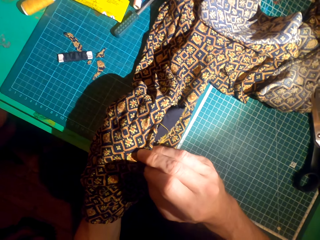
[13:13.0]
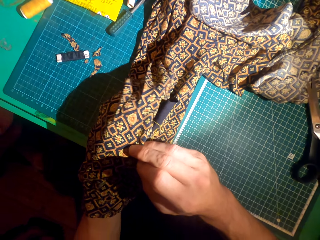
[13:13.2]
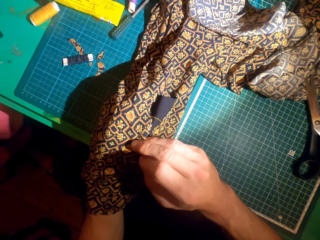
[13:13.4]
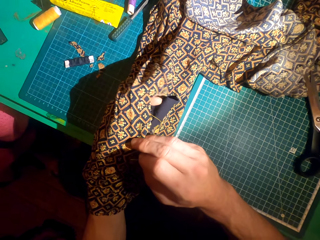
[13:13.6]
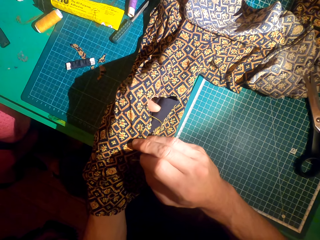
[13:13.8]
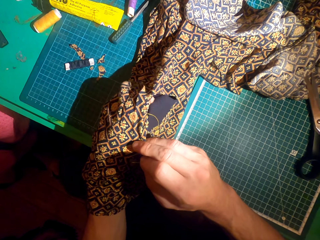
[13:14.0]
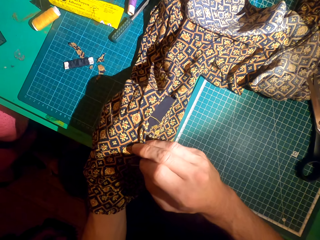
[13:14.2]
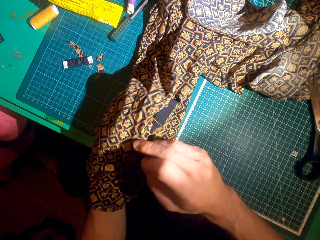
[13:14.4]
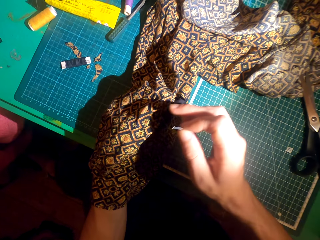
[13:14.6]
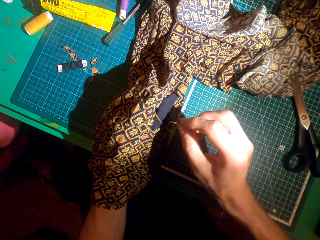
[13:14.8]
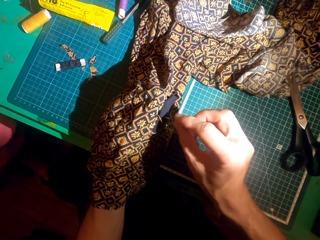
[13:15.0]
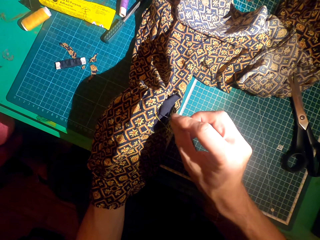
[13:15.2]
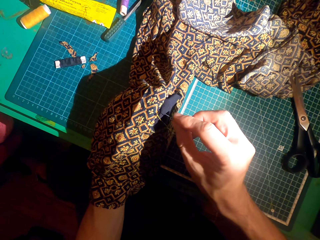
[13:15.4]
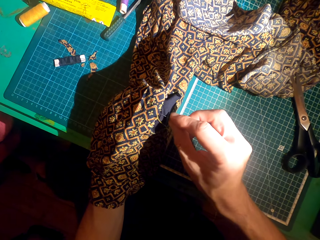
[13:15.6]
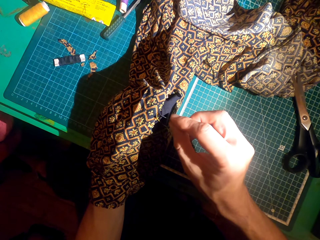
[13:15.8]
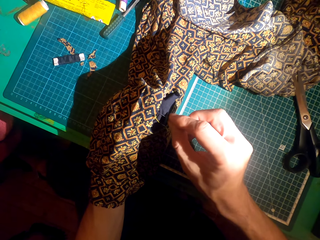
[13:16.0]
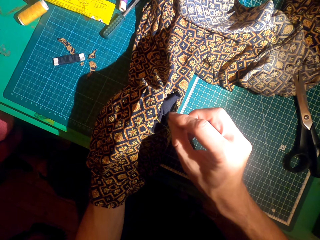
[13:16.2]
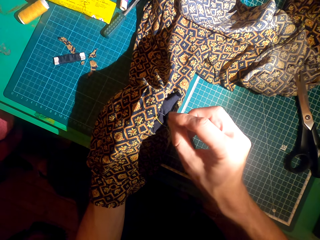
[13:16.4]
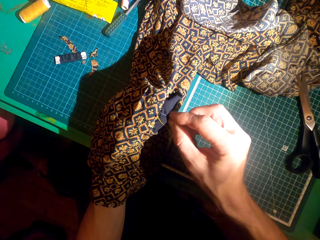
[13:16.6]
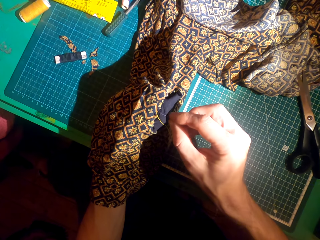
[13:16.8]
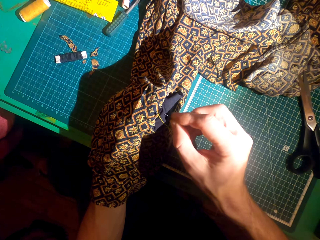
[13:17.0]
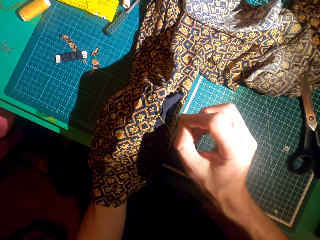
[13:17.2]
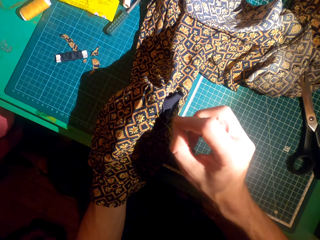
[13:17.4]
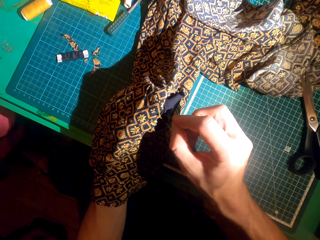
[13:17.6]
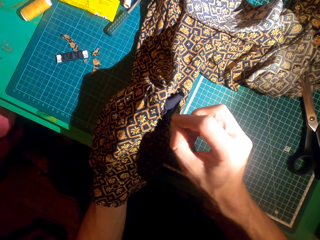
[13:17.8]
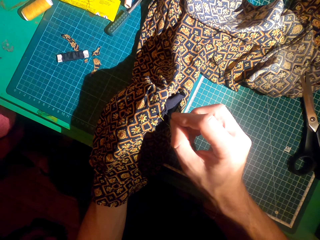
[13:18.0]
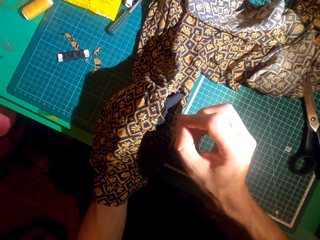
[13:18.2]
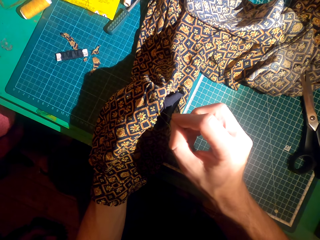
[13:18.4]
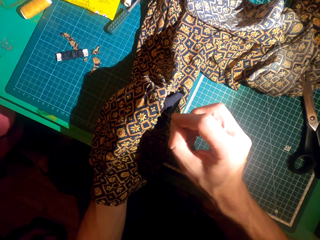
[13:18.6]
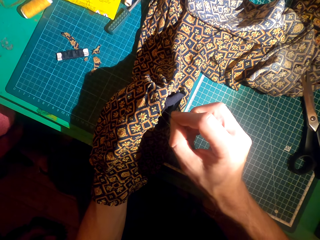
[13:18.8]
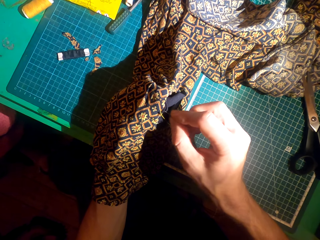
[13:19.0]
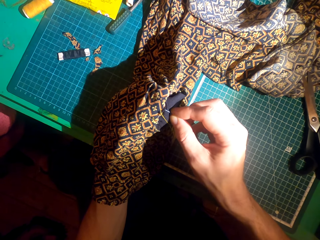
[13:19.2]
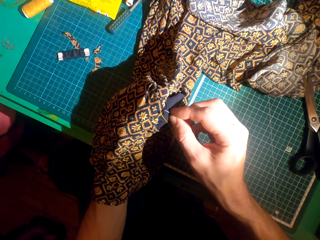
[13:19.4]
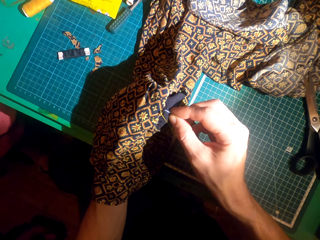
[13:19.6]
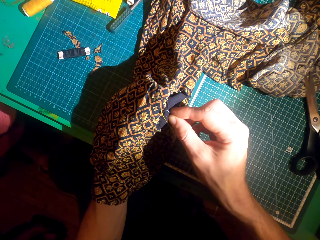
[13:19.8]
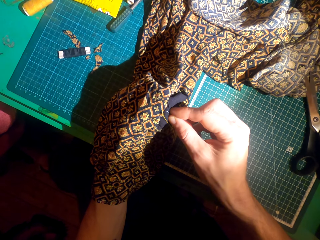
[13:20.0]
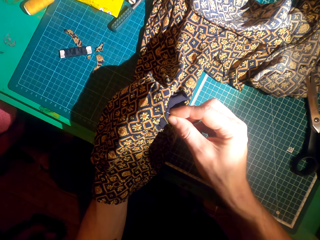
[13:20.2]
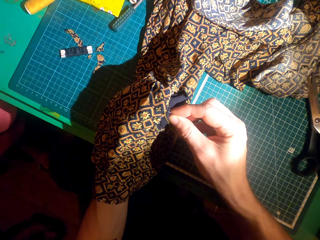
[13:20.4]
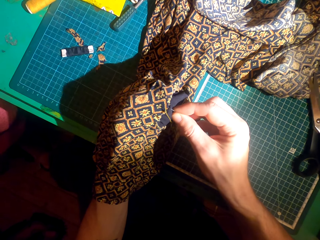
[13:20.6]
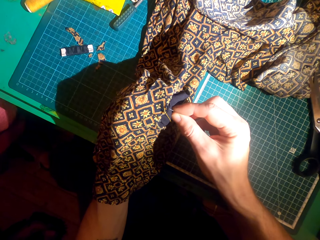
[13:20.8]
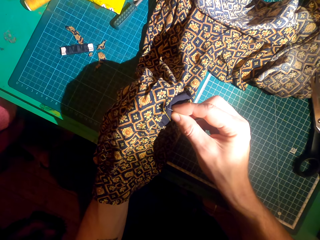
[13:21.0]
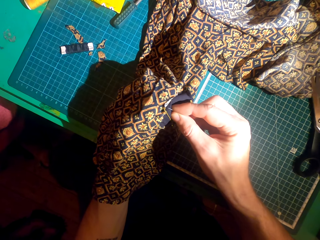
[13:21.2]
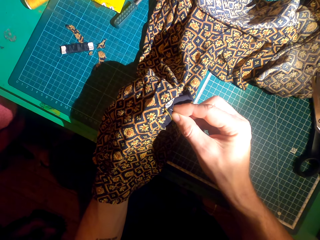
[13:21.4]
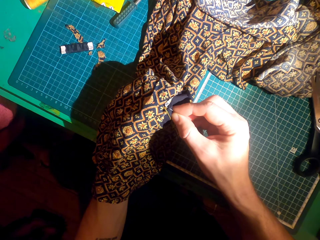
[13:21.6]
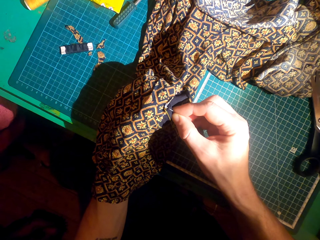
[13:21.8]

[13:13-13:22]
The camera wearer knits the cloth with a needle. They sew a patch over the cloth.

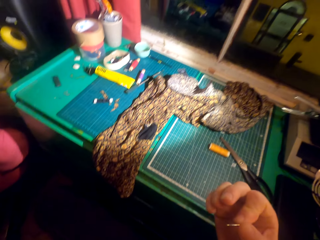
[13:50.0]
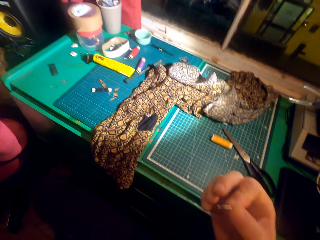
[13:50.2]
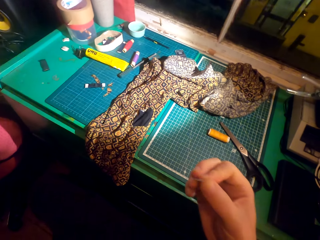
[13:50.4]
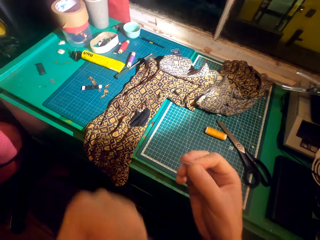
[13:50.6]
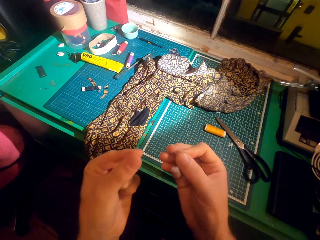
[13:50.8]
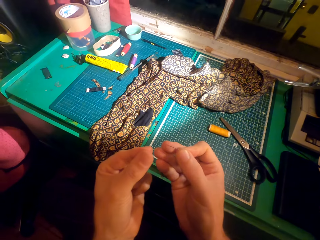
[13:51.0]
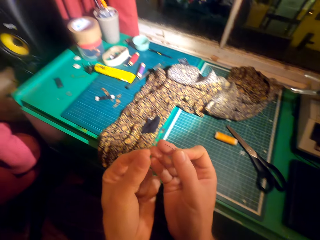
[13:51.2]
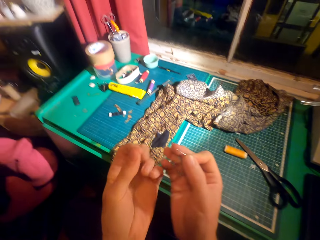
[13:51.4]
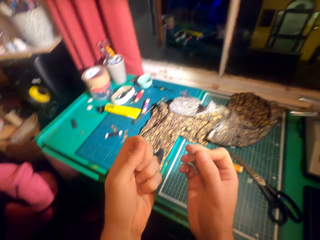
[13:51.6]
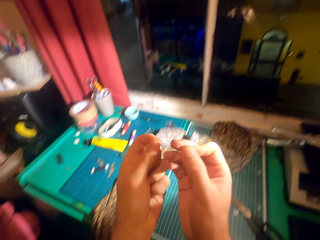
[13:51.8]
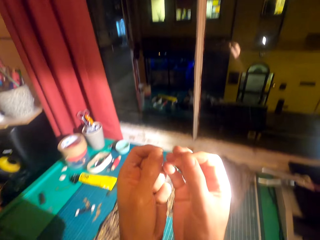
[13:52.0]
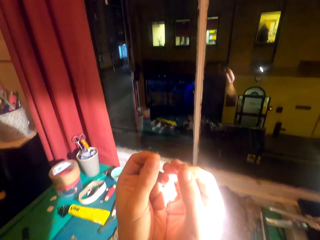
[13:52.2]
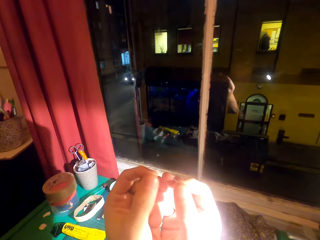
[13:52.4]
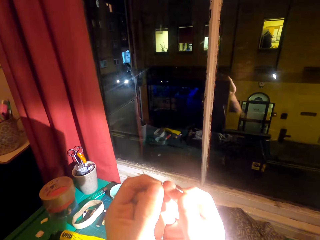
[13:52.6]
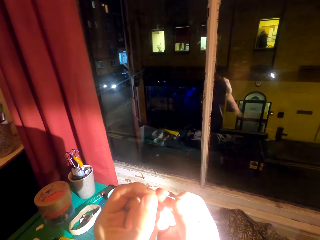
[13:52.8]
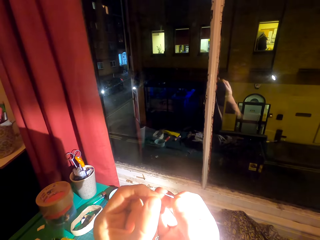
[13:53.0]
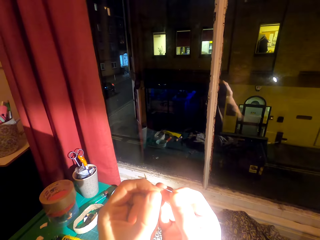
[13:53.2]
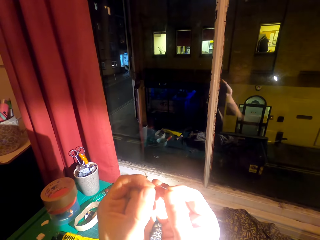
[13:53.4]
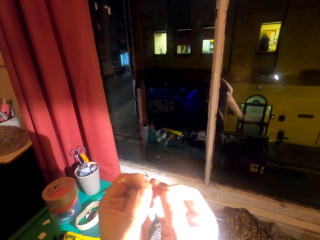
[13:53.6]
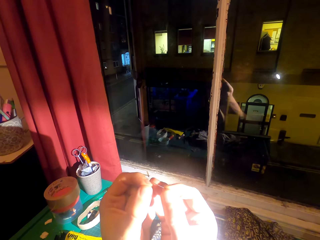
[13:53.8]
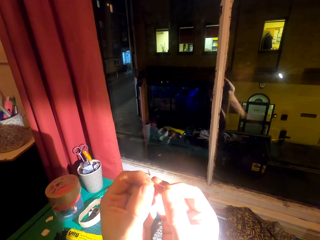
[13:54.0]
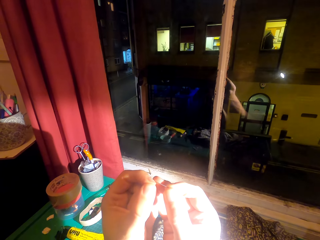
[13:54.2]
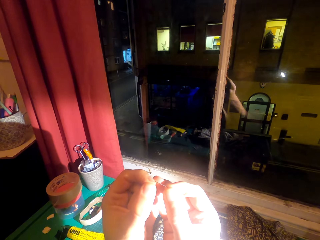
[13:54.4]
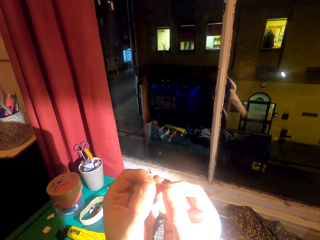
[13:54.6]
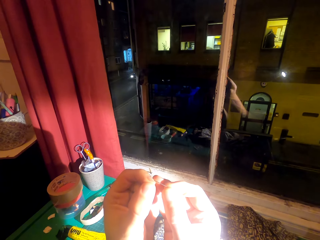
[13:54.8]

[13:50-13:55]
The camera wearer puts a thread in the needle.

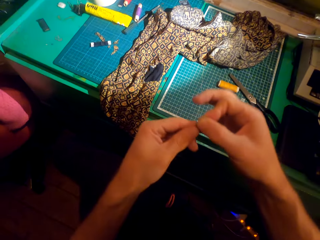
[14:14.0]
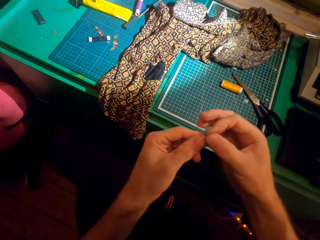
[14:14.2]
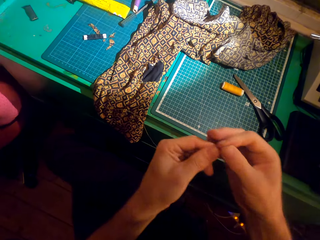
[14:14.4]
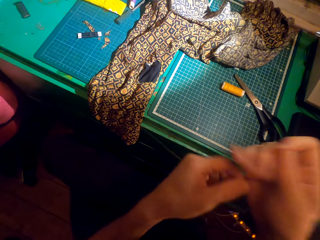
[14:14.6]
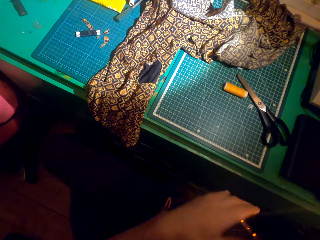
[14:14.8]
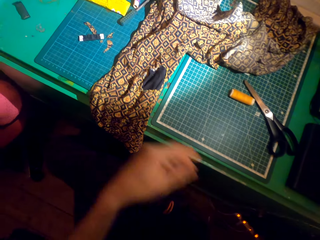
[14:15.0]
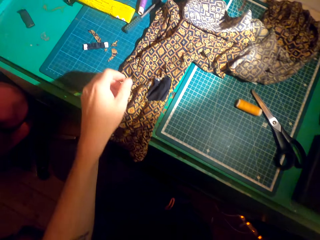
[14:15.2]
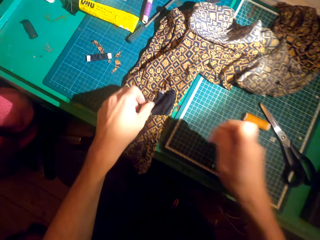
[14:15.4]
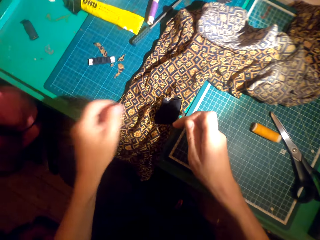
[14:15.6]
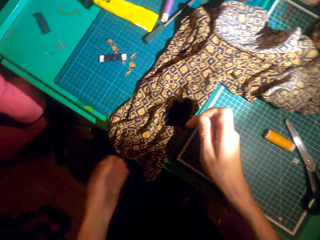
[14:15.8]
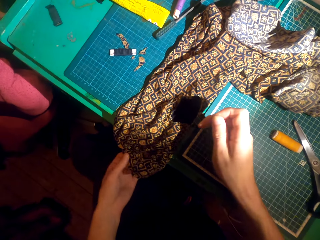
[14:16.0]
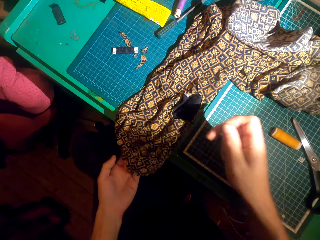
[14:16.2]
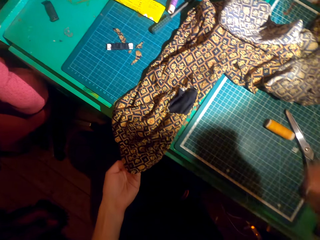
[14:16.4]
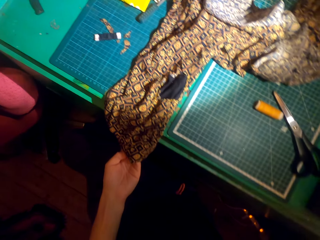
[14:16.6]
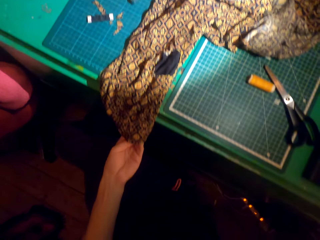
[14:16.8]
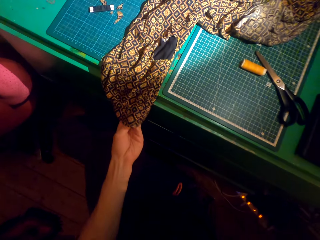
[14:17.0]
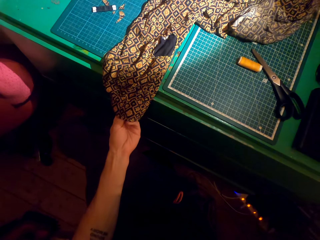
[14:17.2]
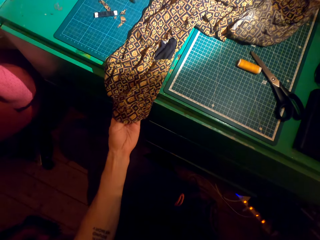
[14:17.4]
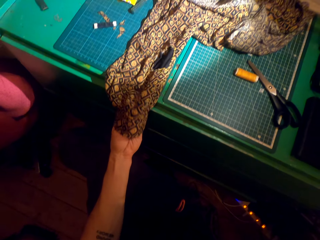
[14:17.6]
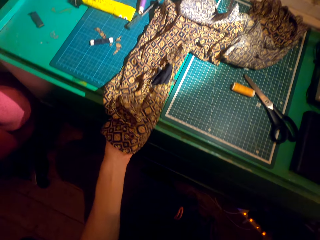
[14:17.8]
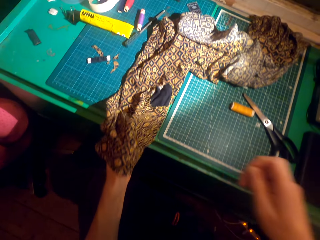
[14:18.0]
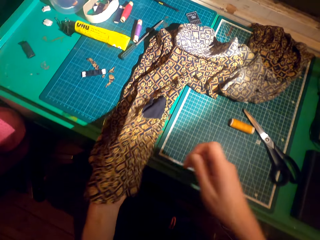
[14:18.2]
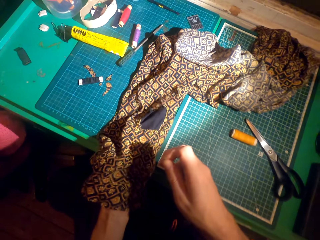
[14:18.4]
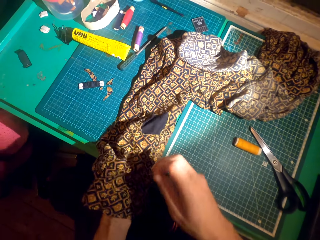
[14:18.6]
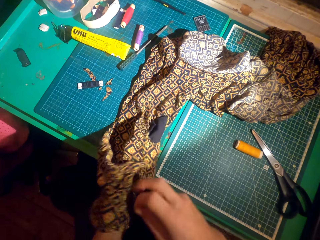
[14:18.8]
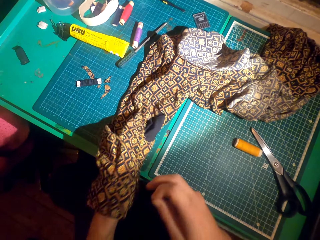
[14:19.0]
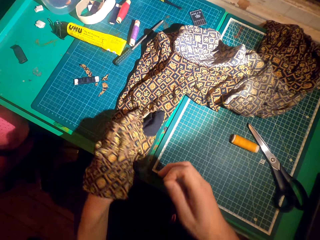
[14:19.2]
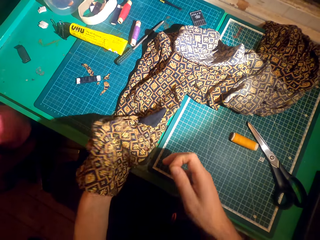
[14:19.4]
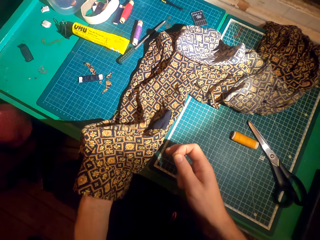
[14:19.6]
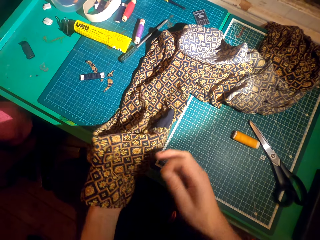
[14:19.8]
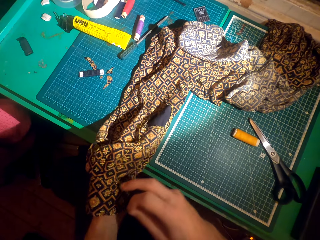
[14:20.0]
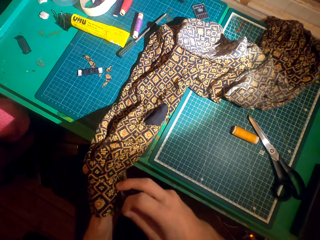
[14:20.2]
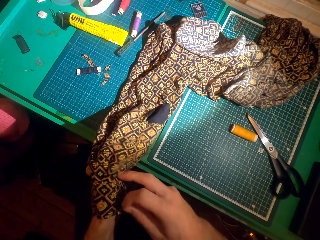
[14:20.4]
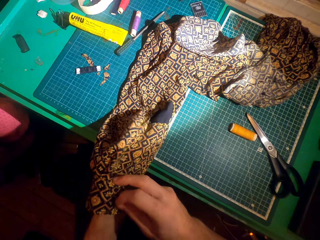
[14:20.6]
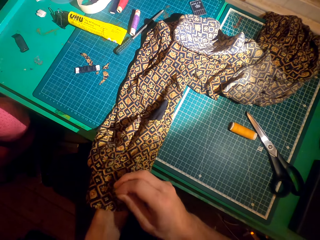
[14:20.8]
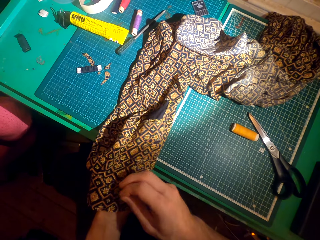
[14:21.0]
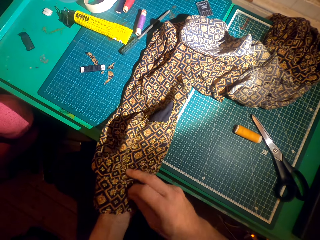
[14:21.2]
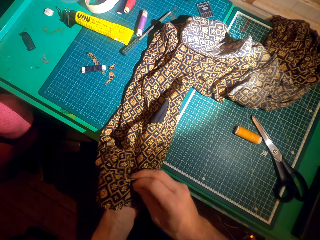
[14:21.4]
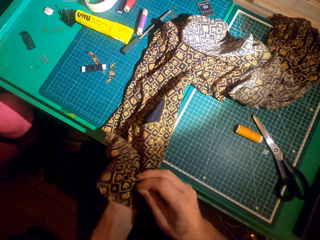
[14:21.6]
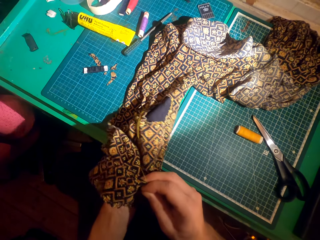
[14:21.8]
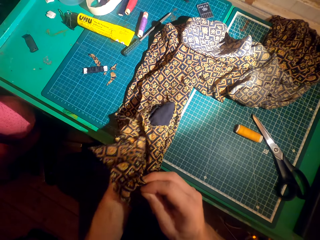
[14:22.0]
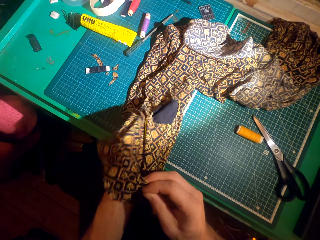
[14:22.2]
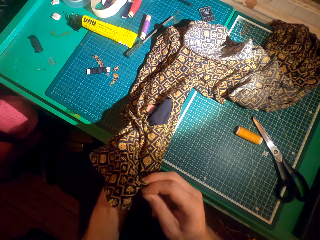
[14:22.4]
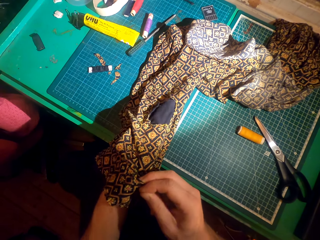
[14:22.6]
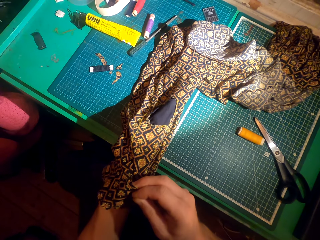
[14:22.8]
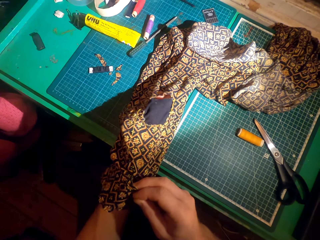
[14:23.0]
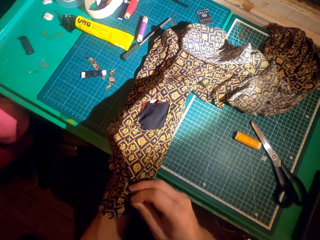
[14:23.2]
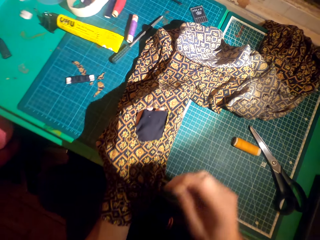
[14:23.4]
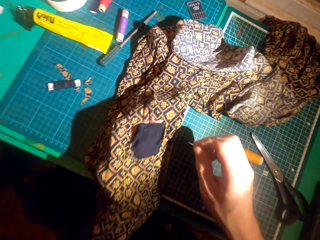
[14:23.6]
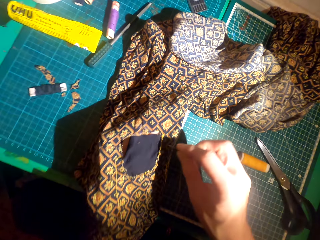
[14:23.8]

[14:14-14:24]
The camera wearer adjusts the cloth. They put a hand in the cloth.
